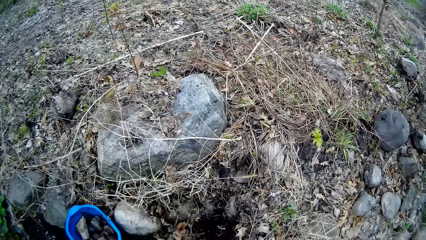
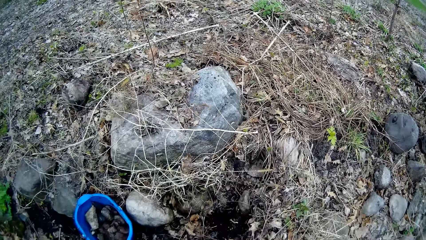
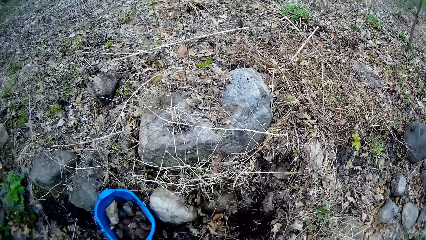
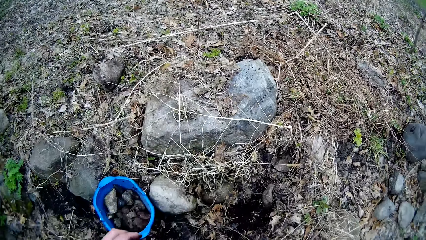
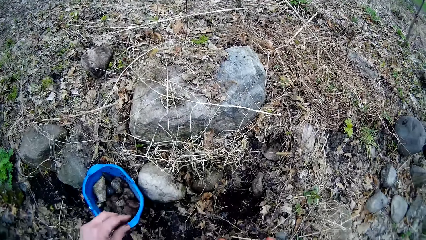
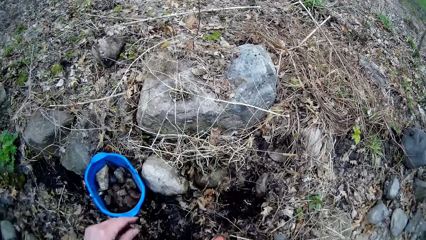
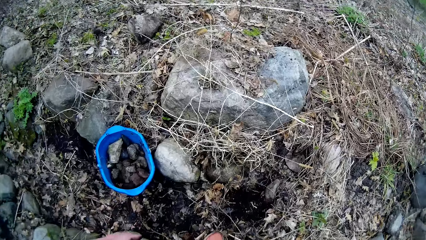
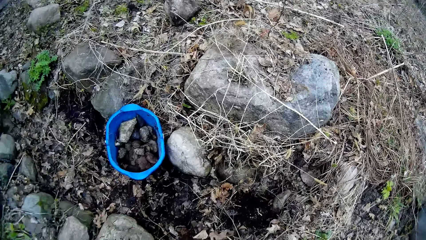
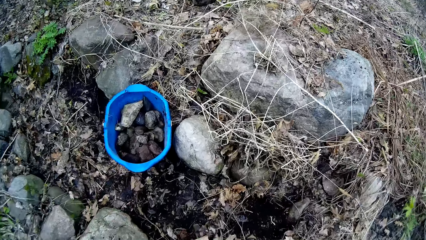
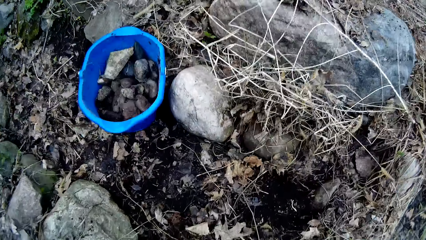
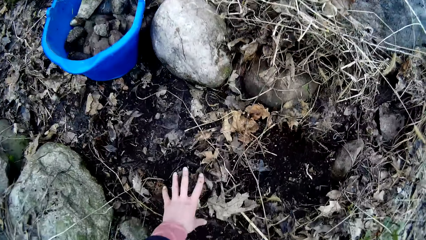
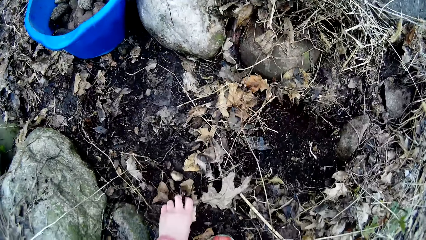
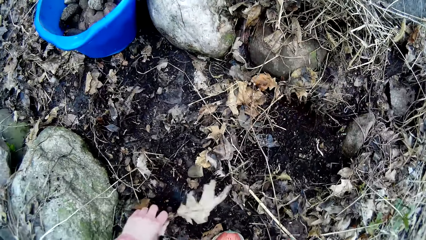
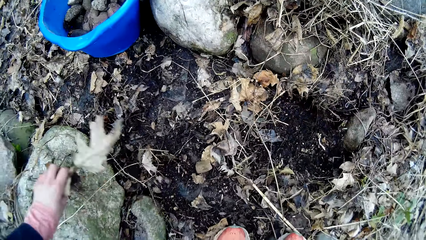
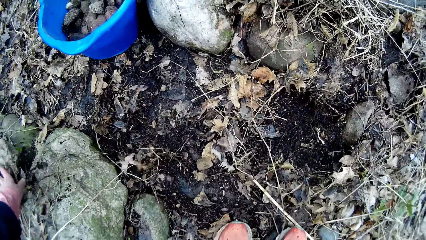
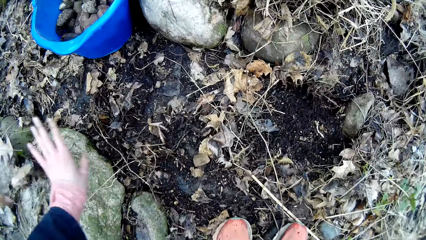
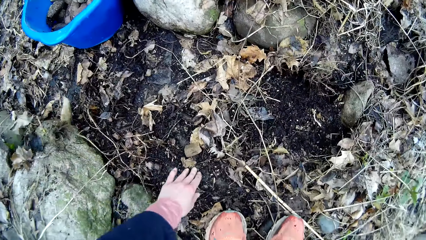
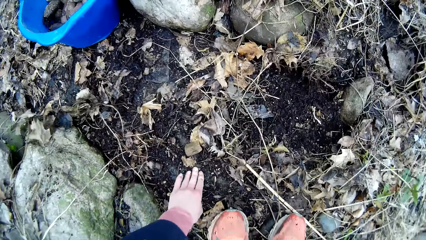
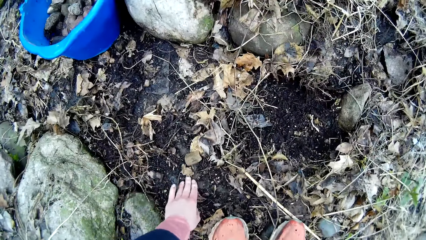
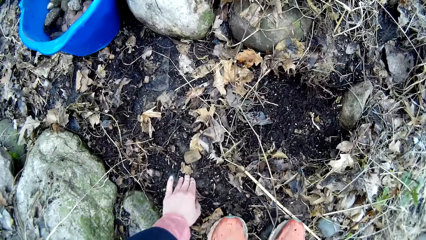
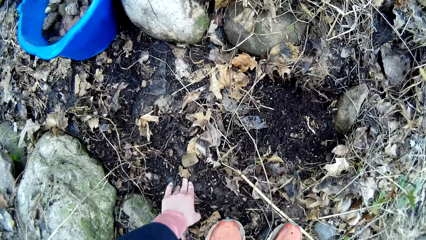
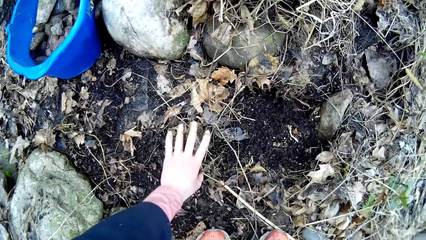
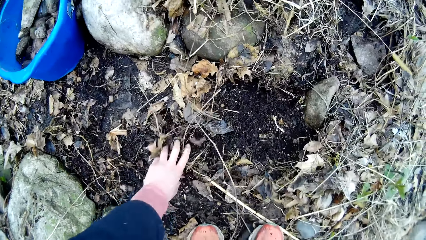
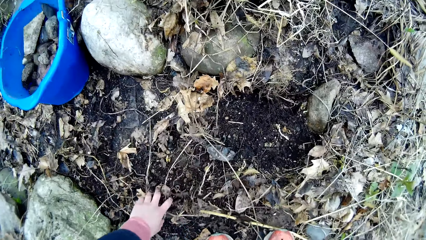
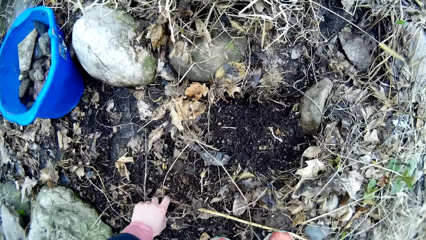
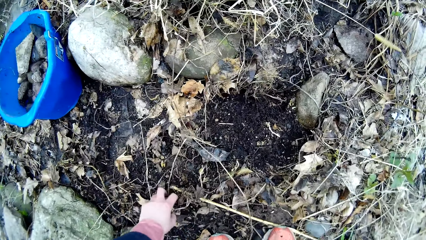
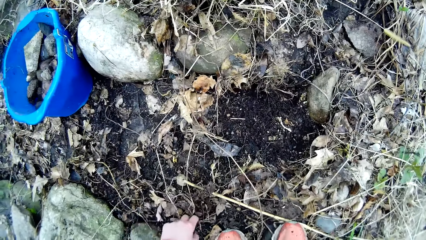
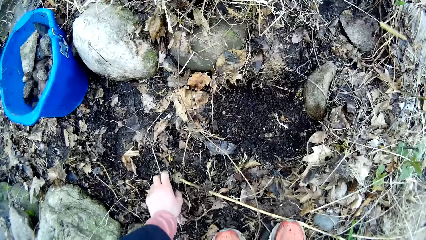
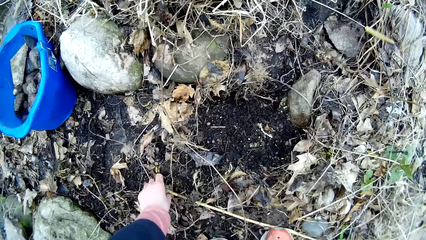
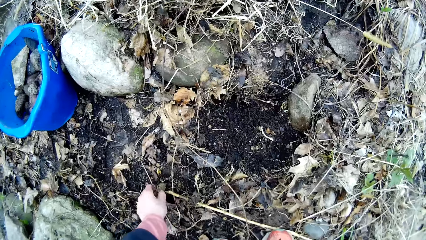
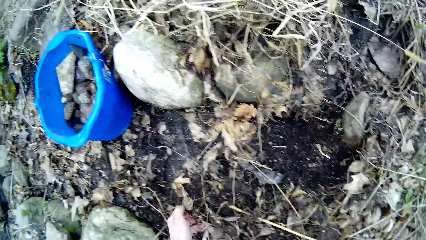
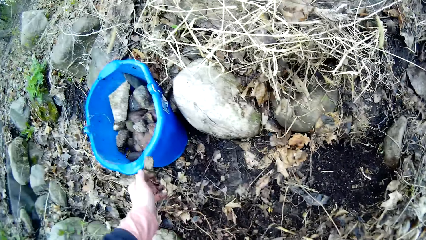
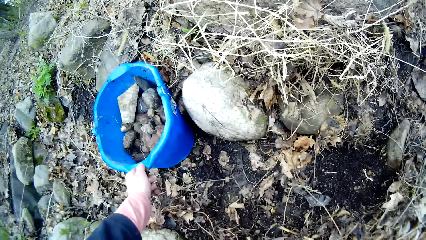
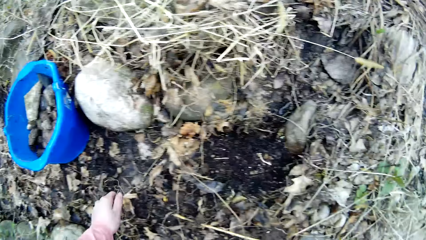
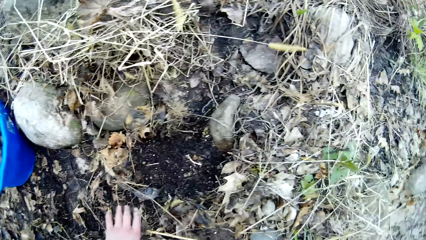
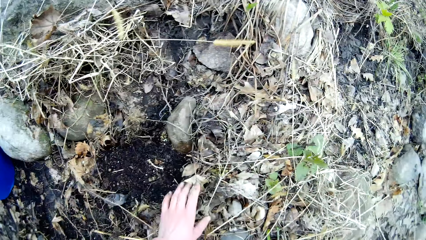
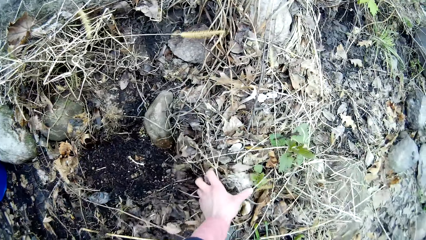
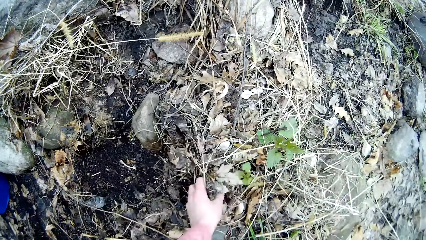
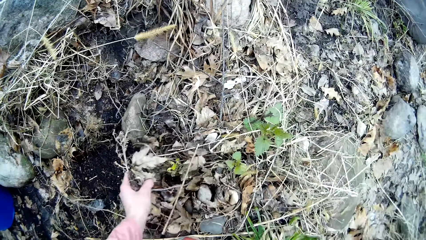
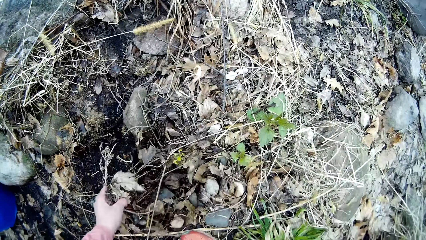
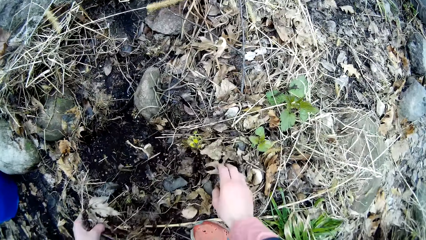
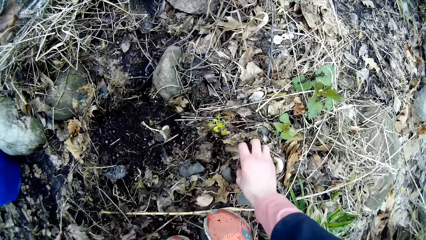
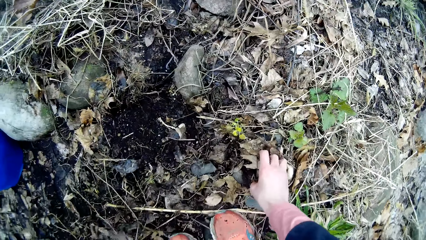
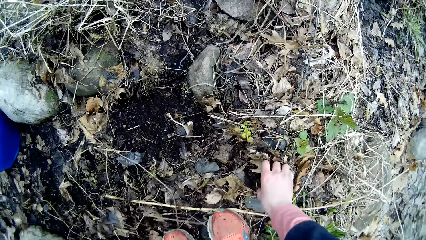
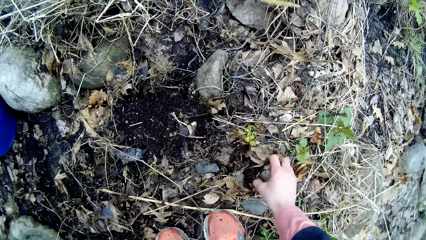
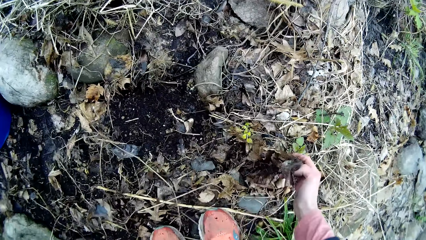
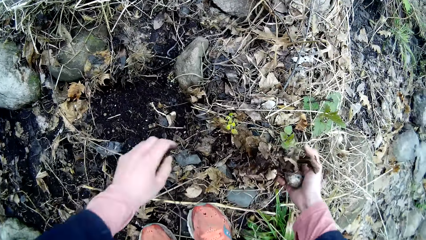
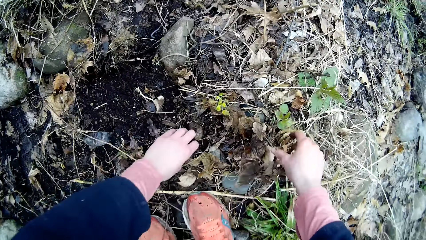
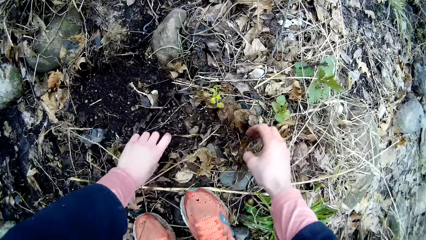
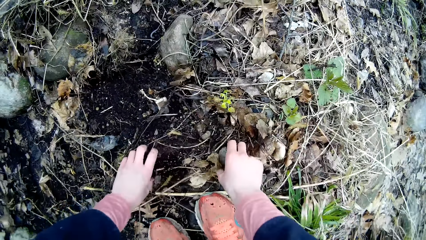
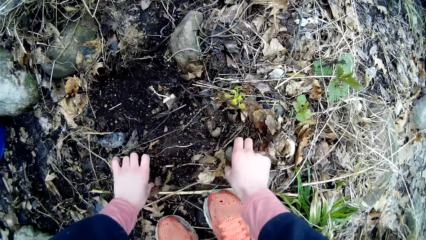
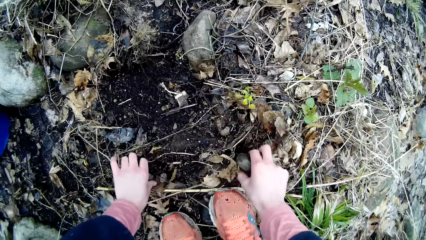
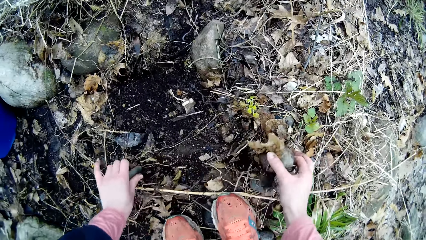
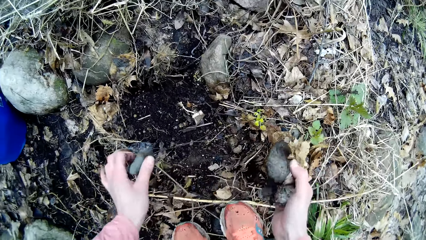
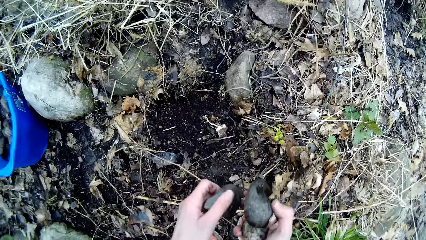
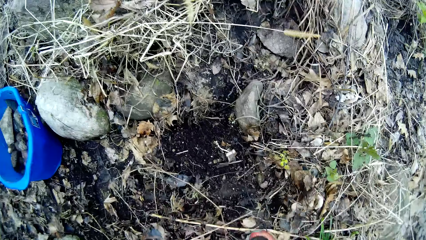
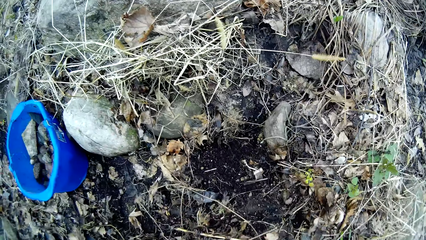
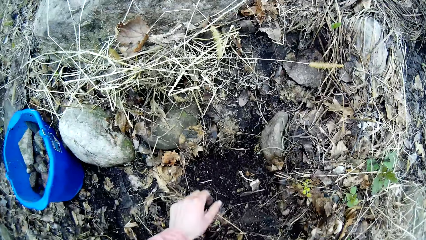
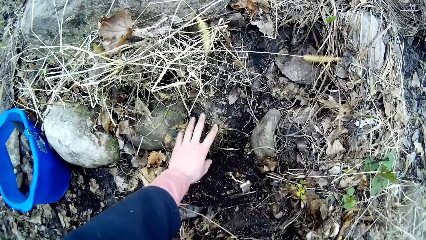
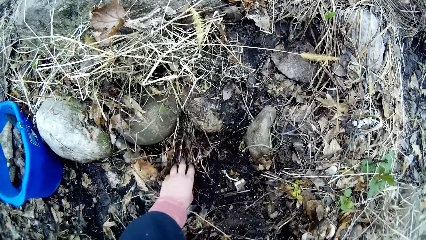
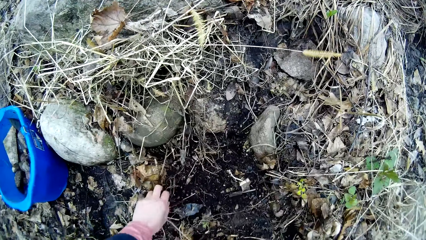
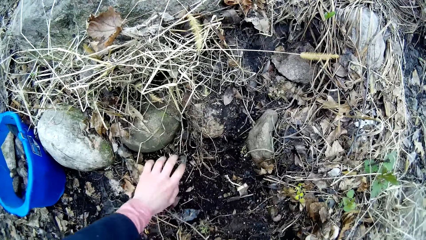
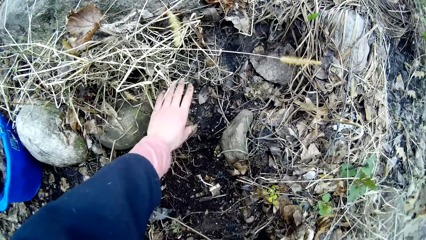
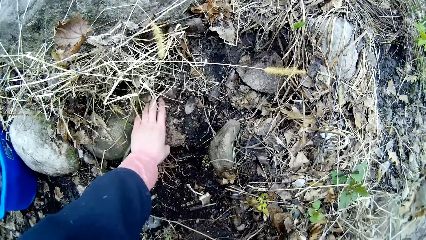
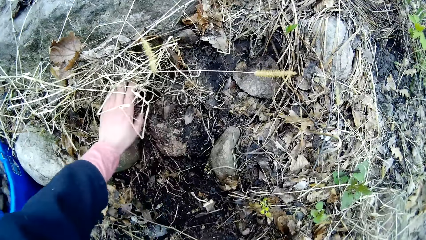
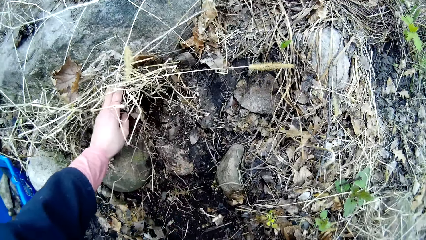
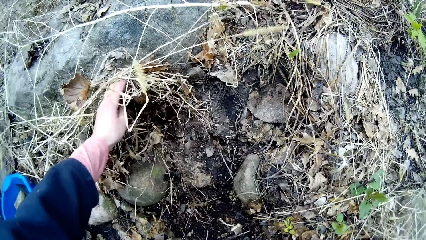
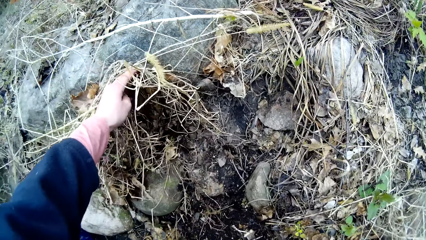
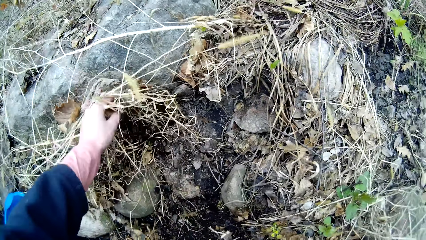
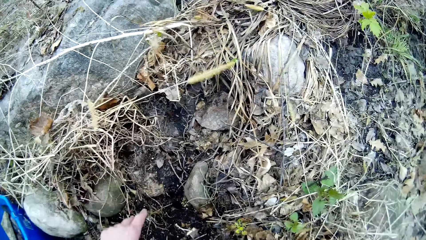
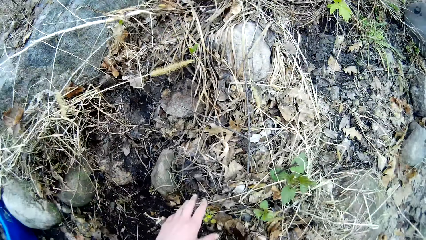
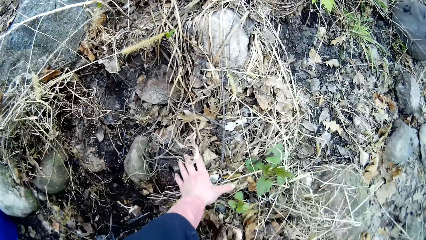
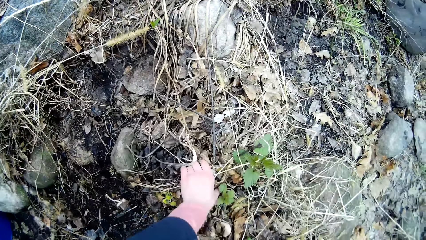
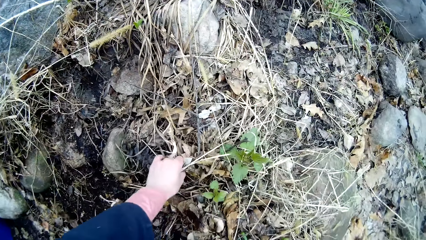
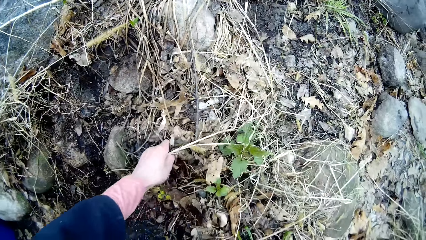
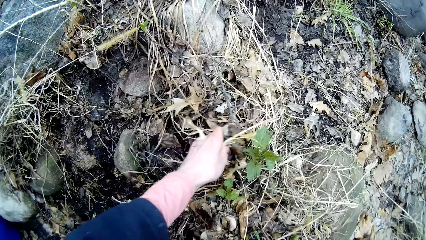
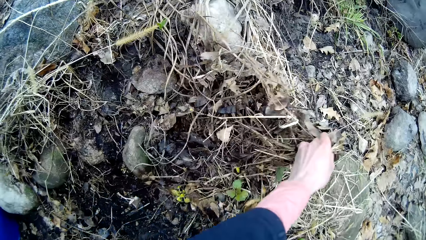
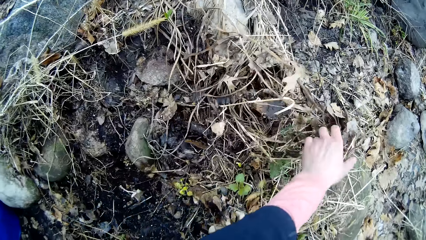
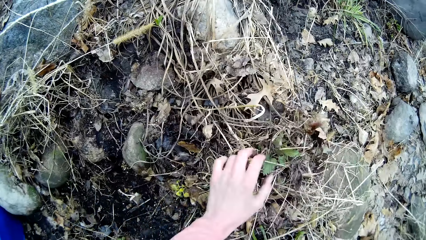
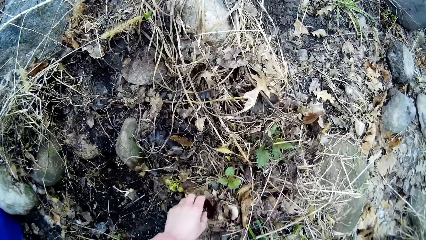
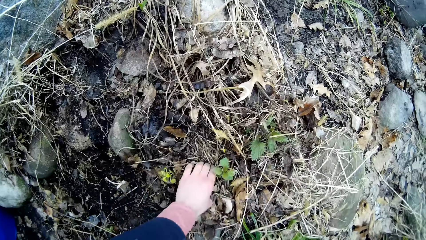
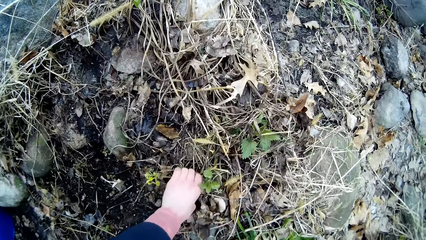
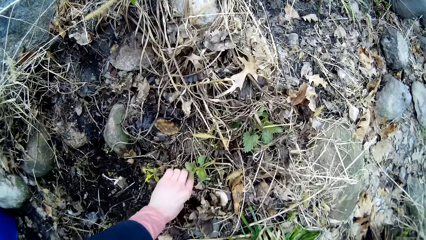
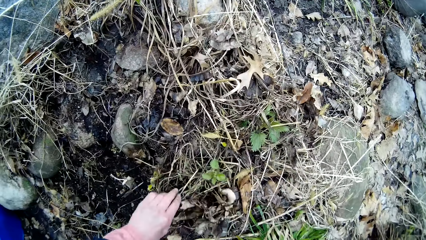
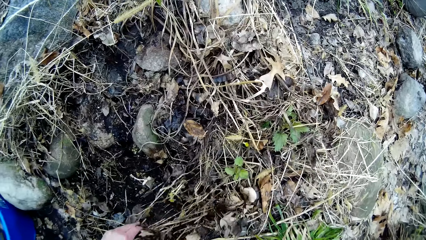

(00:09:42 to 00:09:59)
The camera wearer picks up dried leaves from the ground with her left hand. She moves the left hand. She pulls dirt on the ground. She throws the dried leaves away with her left hand. She moves the left hand. She presses the ground with her left fingers. She moves the dirt with her left hand. She picks up a stone from the ground with her left hand and throws the stone into the bucket with her left hand. She moves the left hand. She packs dried plants with her left hand. She picks the dirt. She picks up a stone from the ground with her right hand. She drops the stone. She picks up a stone from the ground with her left hand. She picks up a stone from the ground with her right hand. She touches the dirt with both hands. She puts the stone in her left hand into her right hand. She lifts the stones. She moves the dirt with her left hand. She pushes away the dried plants with her left hand. She pushes away the dried plants with her left hand again. She moves the left hand. She pulls the dirt with the left hand.
